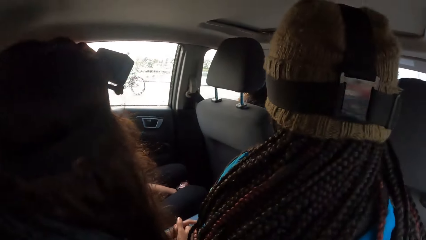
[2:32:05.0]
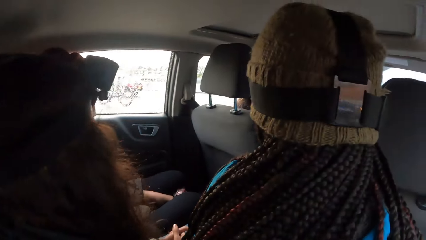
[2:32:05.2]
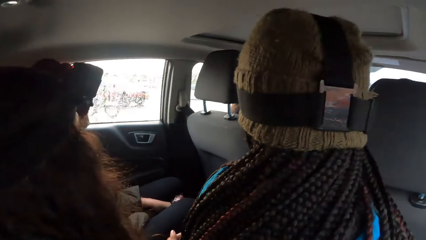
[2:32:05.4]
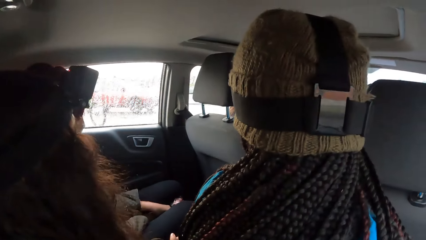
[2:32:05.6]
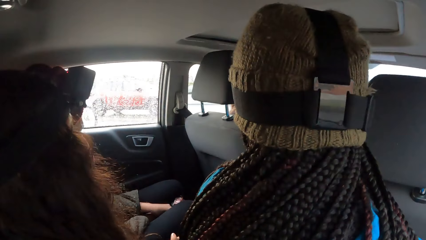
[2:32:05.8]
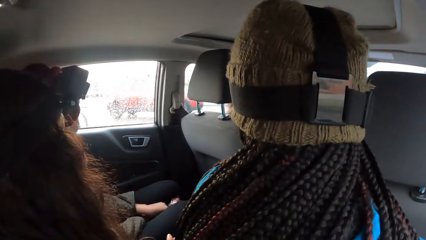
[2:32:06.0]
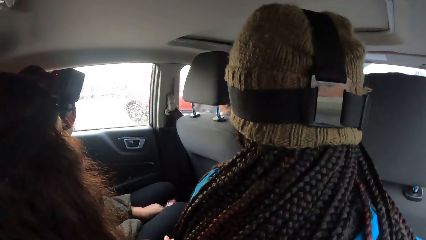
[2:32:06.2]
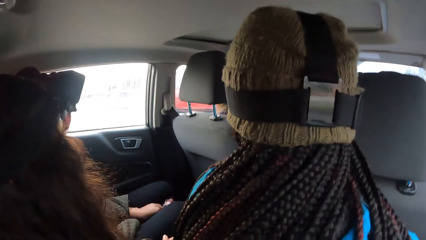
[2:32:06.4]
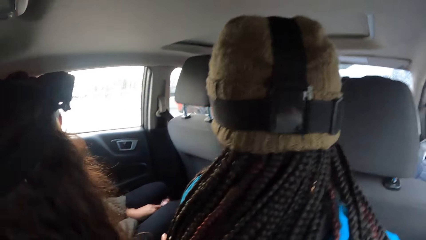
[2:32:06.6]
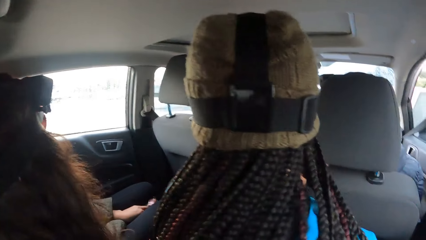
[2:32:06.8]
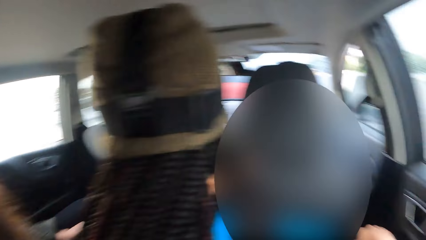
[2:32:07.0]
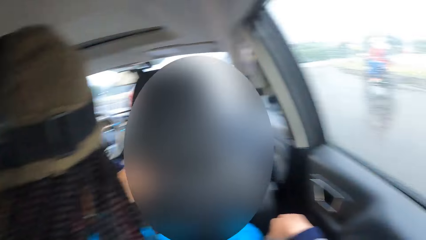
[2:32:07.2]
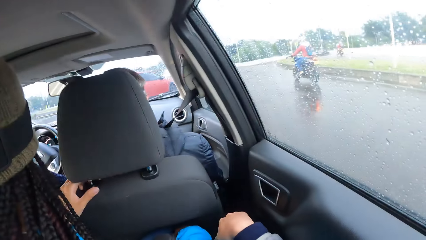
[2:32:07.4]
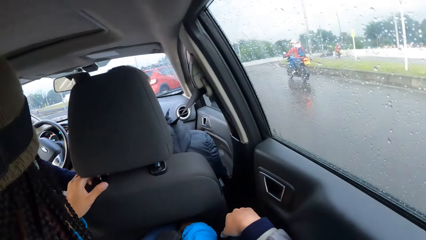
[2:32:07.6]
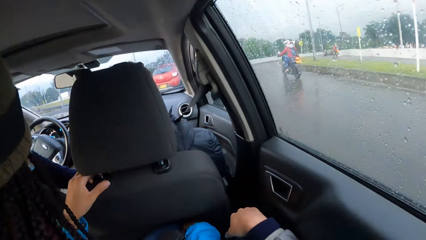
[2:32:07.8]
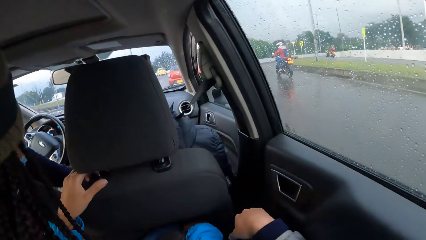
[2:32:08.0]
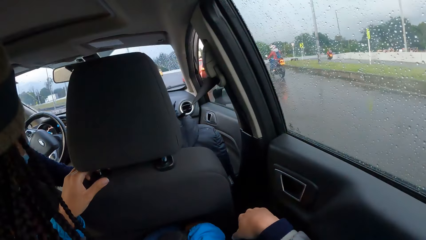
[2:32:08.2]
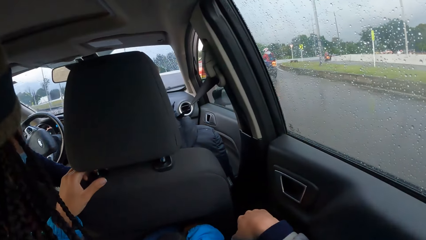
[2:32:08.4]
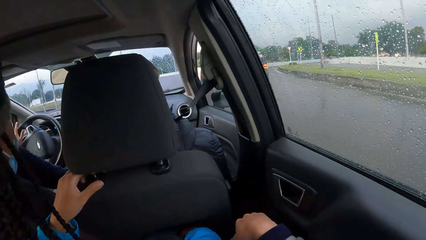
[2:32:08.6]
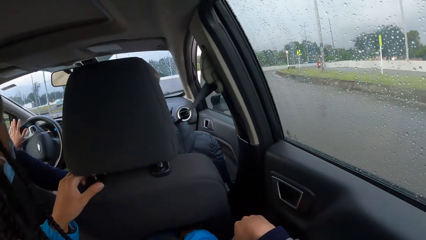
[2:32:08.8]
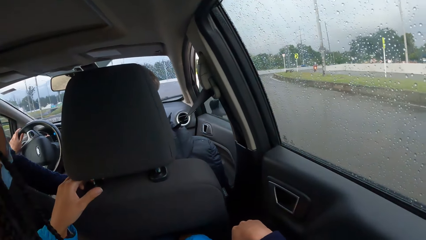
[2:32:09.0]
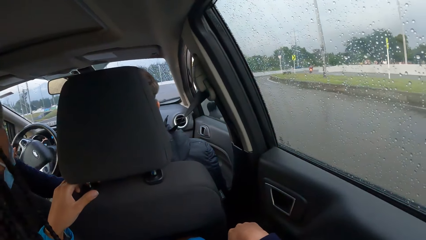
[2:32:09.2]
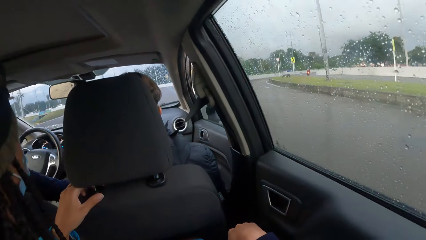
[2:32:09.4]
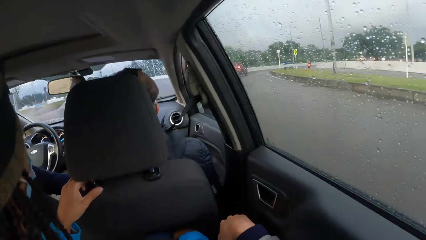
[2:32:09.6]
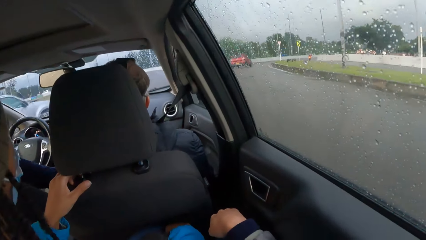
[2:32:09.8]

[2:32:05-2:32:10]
The camera wearer looks around.

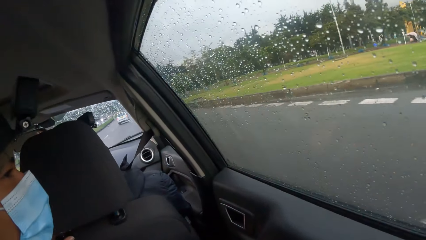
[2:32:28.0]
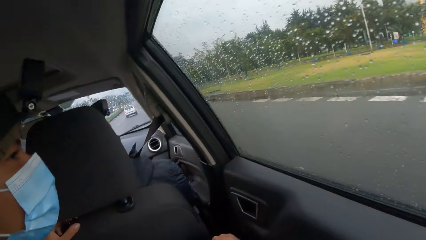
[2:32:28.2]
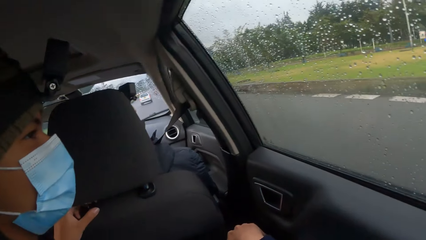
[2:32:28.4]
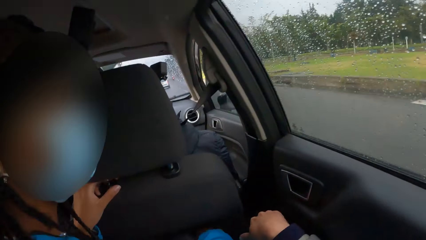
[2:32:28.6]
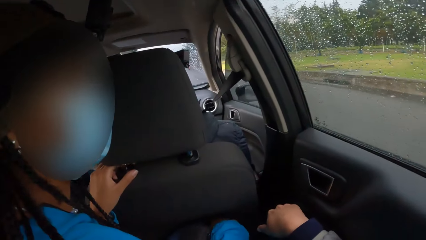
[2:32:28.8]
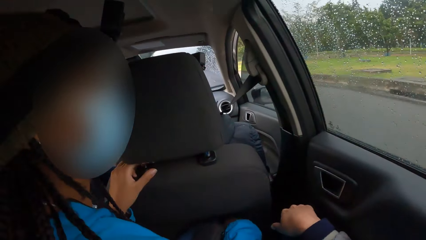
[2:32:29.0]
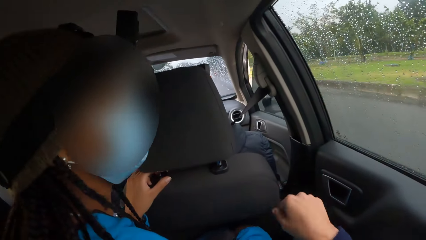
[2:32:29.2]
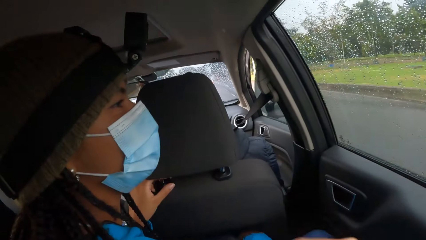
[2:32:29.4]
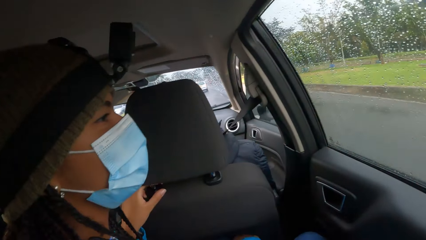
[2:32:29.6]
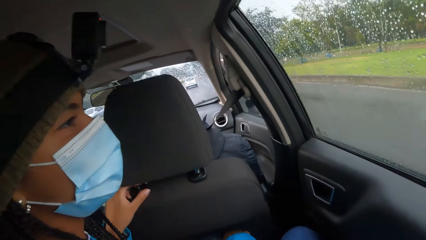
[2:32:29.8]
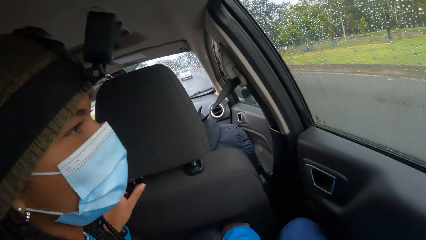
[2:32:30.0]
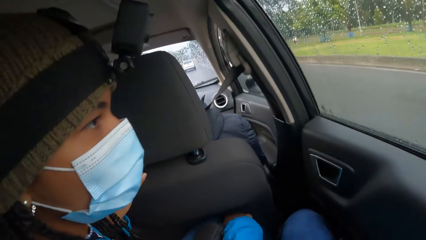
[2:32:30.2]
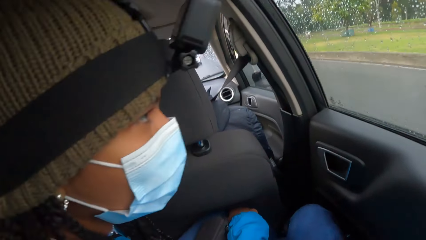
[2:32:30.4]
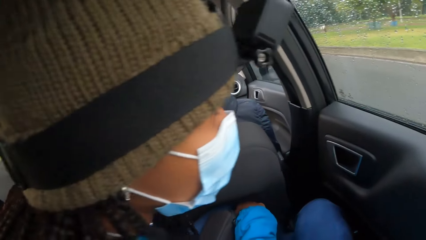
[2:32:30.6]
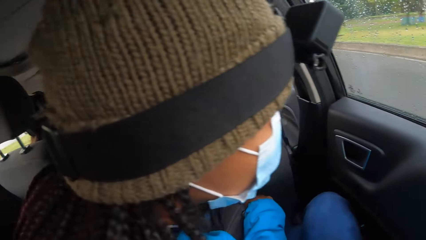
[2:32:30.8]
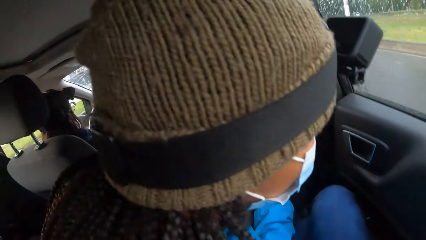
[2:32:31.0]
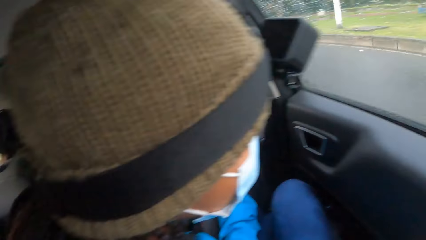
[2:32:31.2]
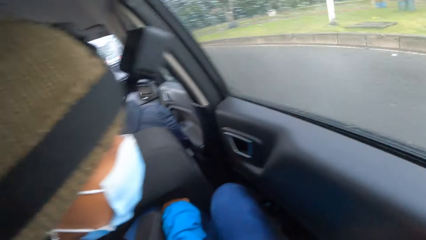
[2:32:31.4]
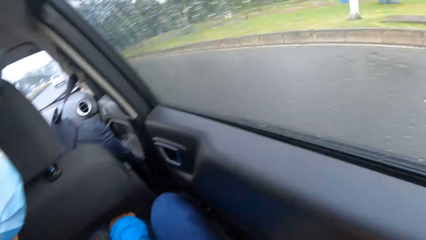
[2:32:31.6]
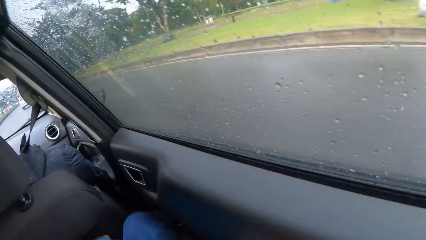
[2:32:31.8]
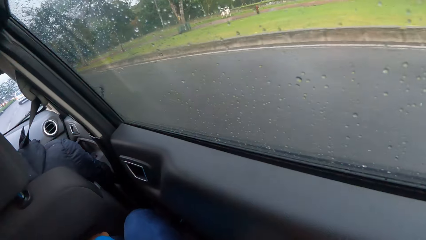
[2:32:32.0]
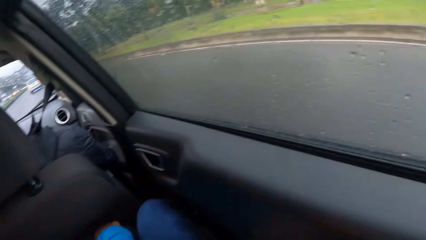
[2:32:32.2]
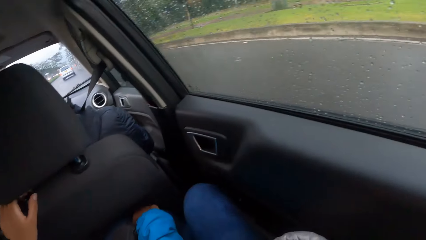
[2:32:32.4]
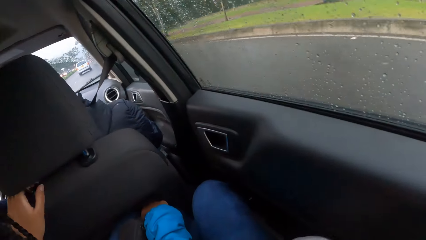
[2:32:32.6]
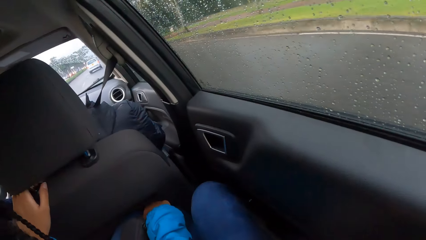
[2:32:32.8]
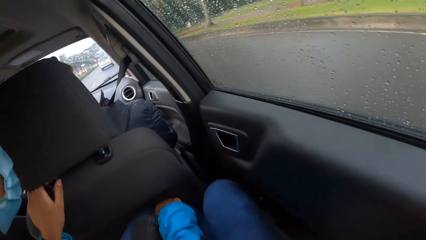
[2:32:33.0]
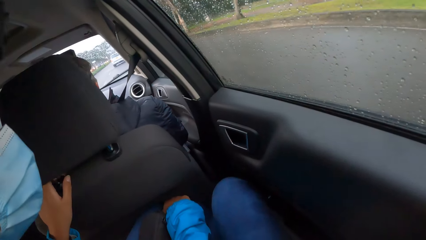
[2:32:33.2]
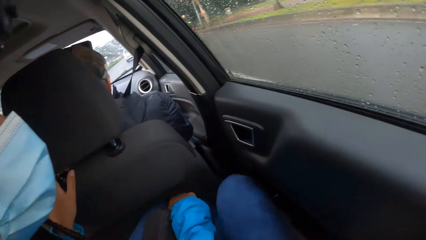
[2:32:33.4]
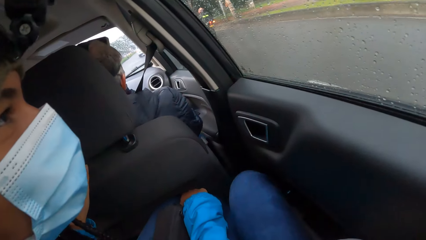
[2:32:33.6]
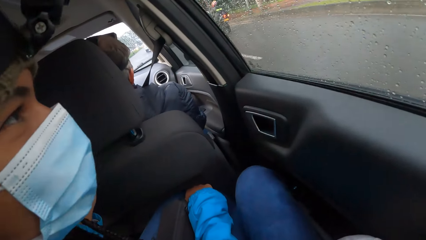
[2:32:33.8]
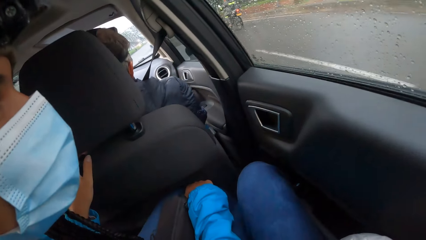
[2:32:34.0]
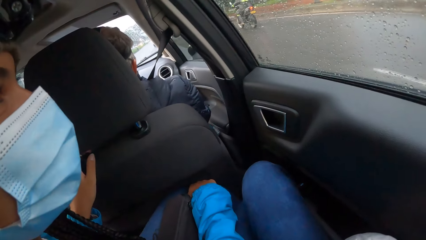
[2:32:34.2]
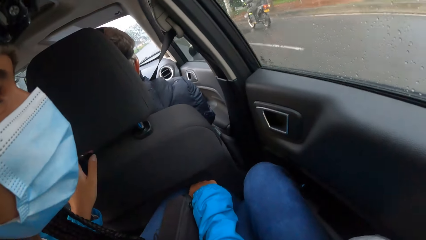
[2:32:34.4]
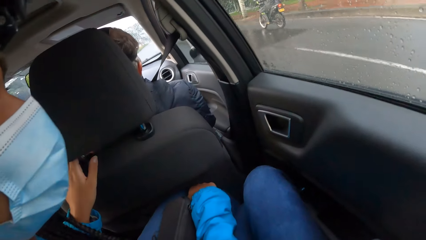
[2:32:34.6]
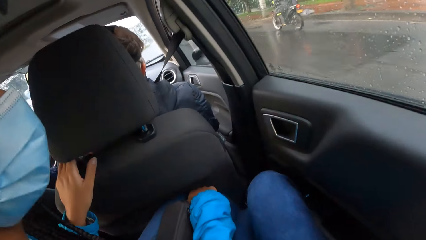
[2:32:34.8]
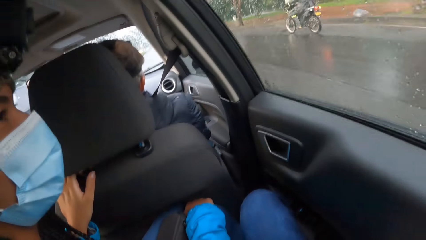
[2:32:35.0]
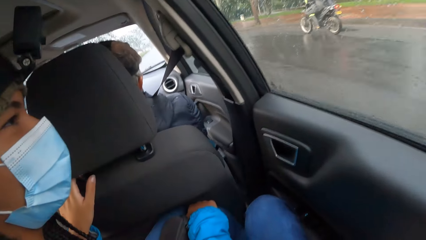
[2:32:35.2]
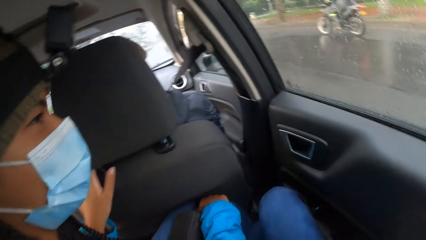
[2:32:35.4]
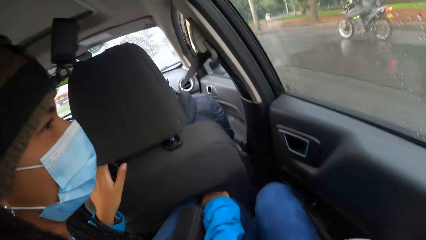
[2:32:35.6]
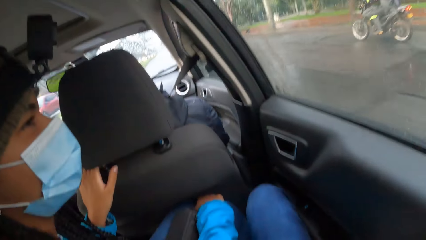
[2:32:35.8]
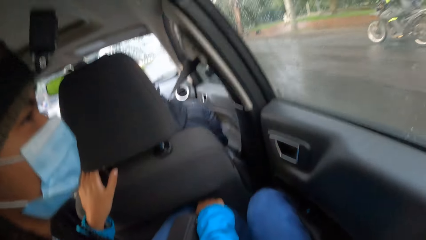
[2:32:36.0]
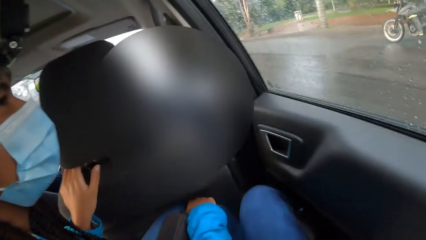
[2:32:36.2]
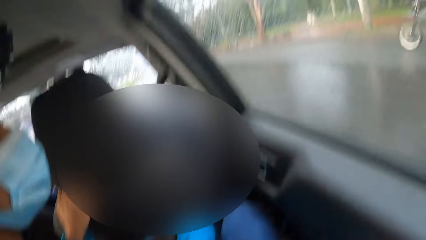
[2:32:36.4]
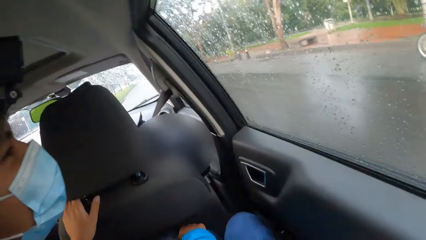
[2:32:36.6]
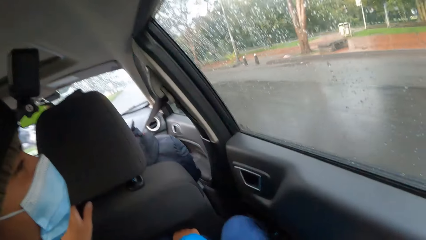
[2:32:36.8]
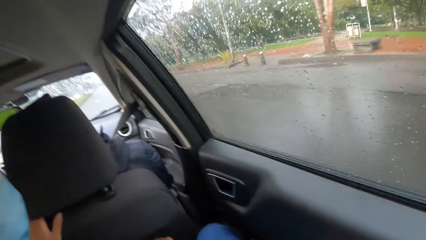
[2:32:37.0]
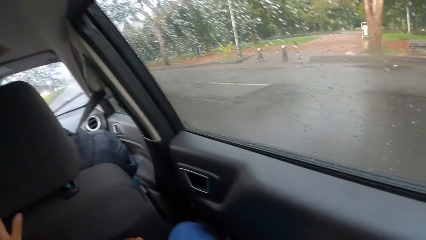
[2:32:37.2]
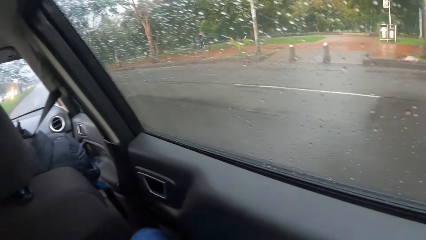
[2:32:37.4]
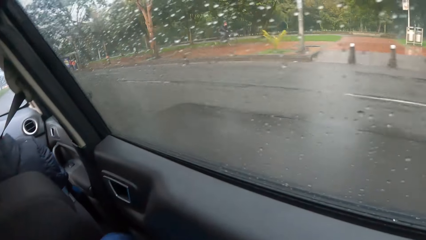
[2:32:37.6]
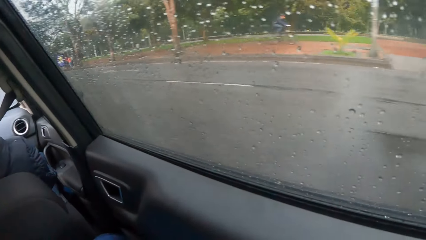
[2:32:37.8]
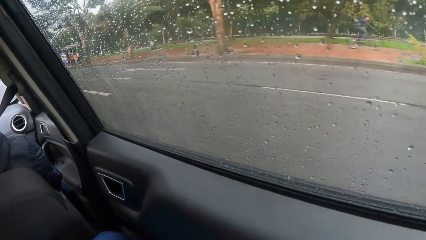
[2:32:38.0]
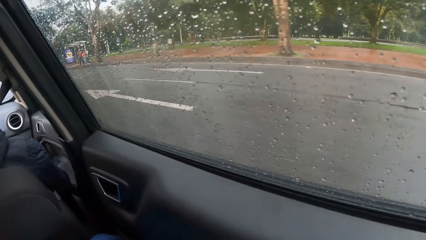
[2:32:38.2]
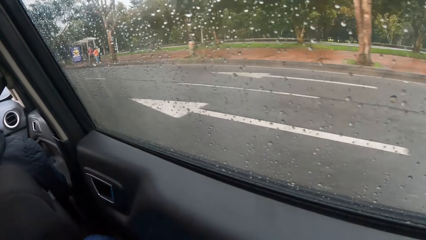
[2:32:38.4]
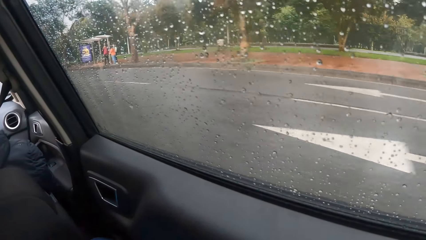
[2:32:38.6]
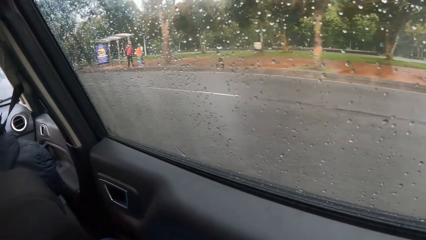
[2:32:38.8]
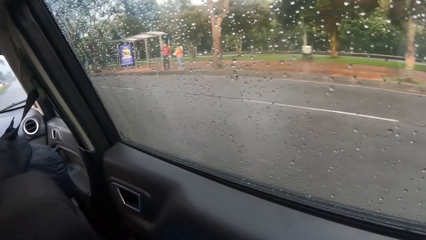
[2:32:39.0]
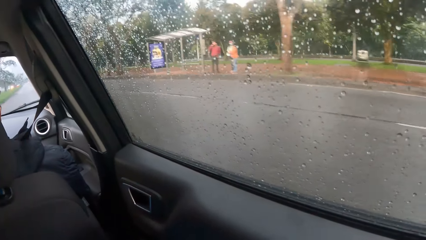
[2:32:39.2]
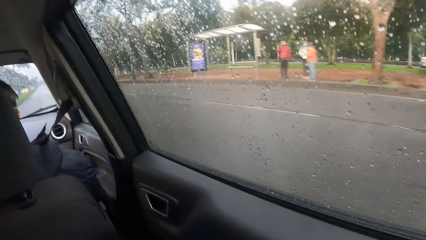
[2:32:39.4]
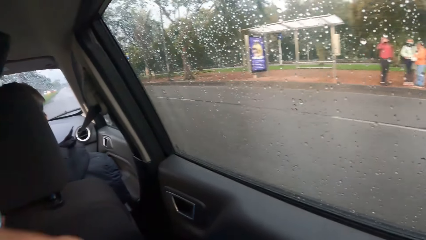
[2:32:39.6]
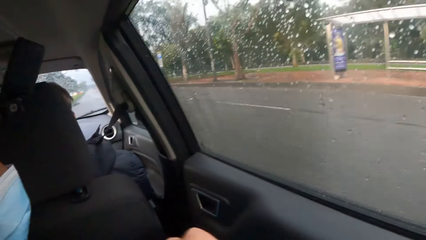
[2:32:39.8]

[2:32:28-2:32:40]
The camera wearer moves a hand. They look around.
